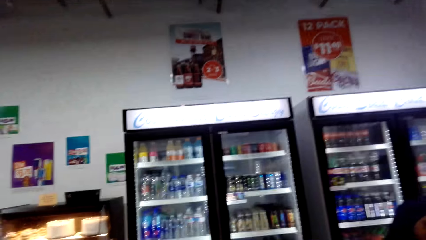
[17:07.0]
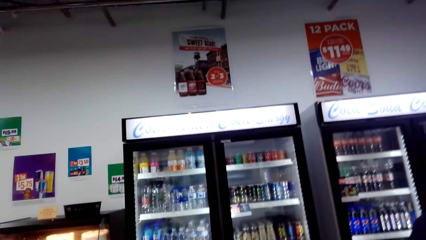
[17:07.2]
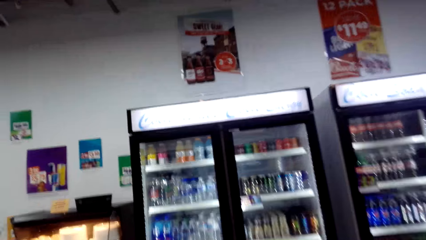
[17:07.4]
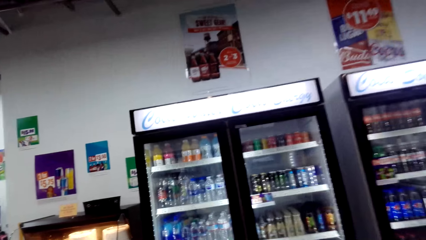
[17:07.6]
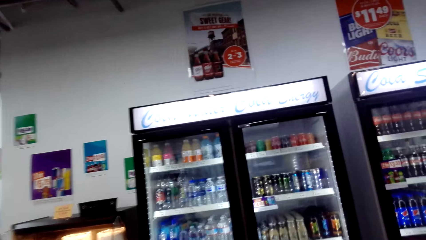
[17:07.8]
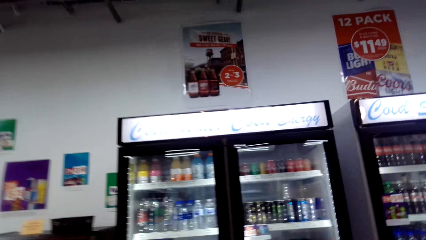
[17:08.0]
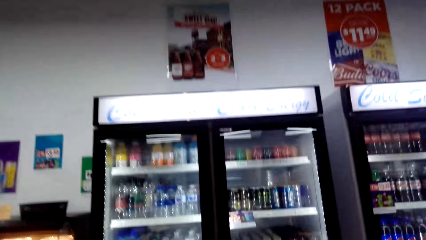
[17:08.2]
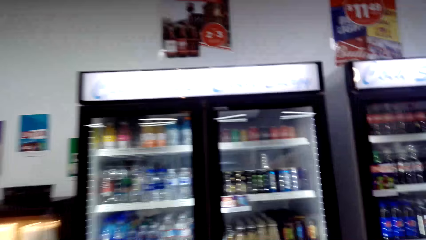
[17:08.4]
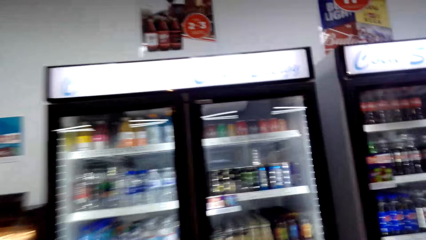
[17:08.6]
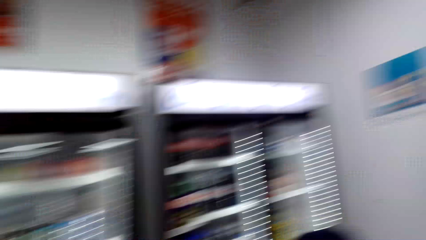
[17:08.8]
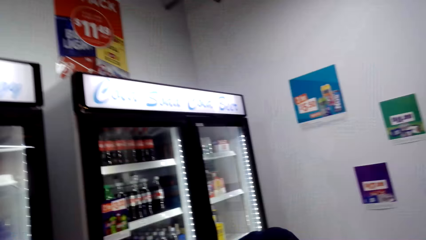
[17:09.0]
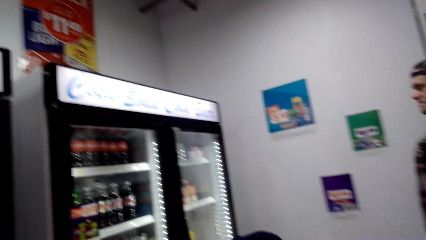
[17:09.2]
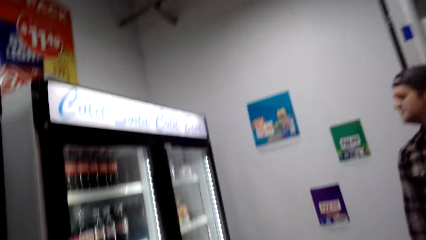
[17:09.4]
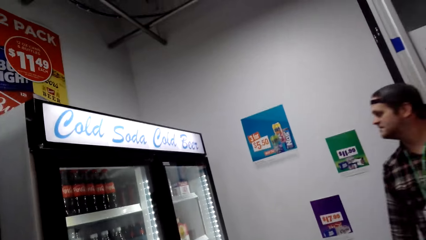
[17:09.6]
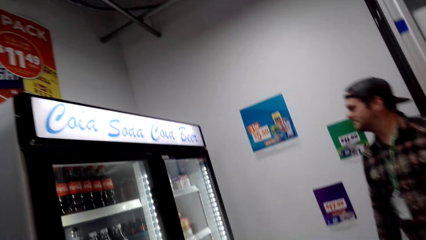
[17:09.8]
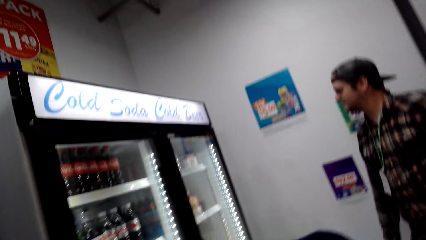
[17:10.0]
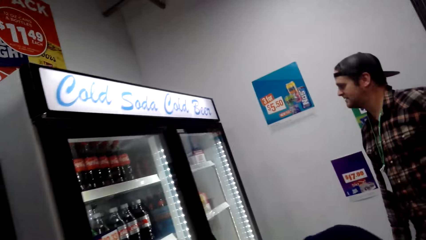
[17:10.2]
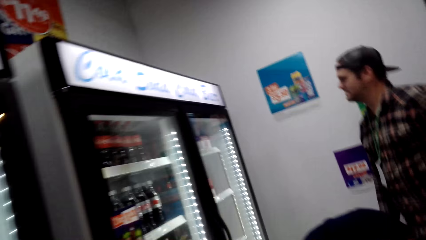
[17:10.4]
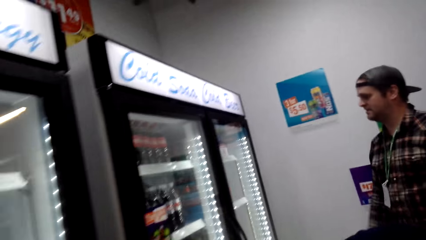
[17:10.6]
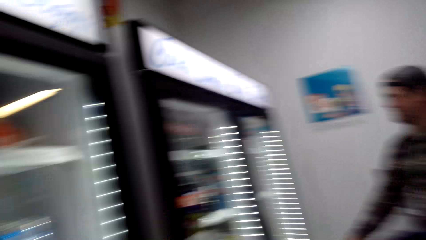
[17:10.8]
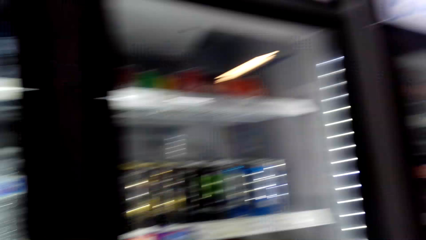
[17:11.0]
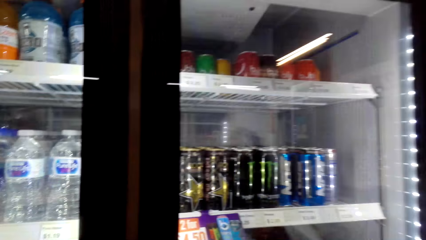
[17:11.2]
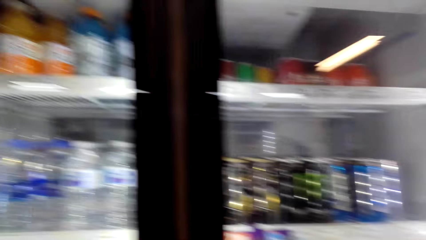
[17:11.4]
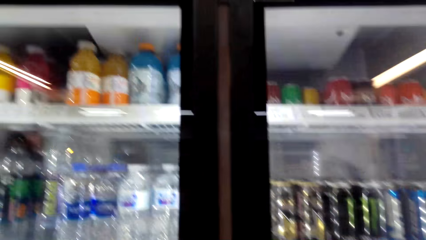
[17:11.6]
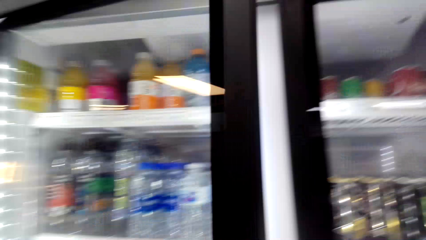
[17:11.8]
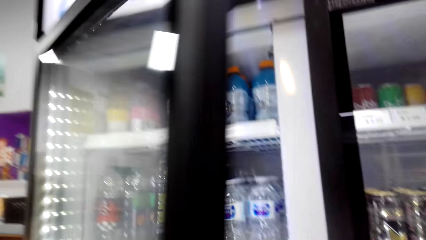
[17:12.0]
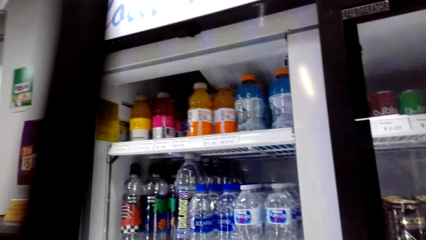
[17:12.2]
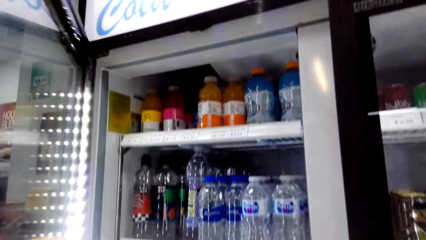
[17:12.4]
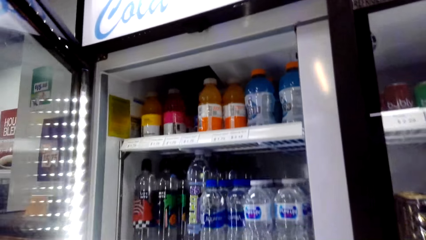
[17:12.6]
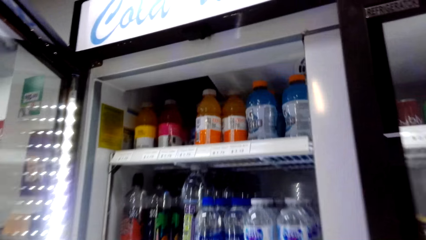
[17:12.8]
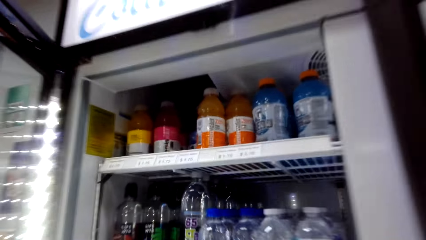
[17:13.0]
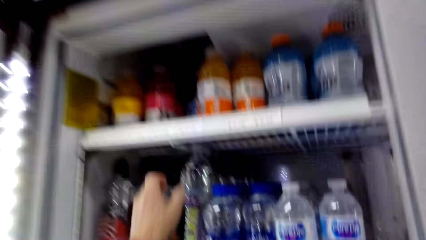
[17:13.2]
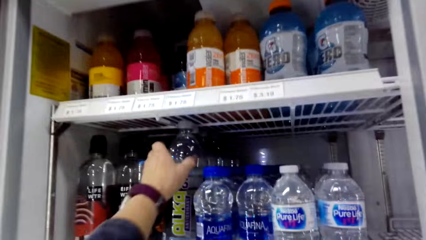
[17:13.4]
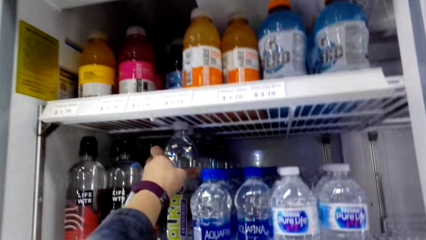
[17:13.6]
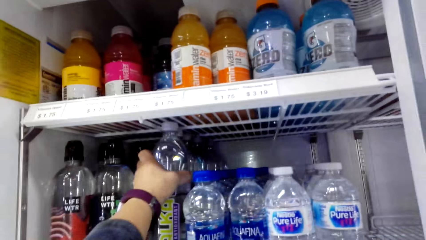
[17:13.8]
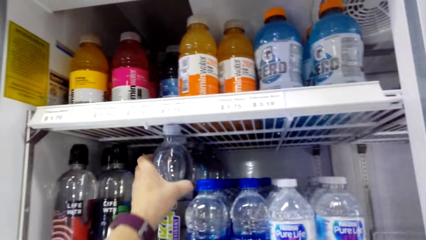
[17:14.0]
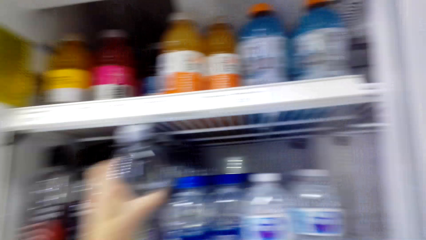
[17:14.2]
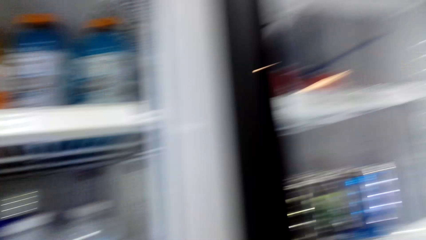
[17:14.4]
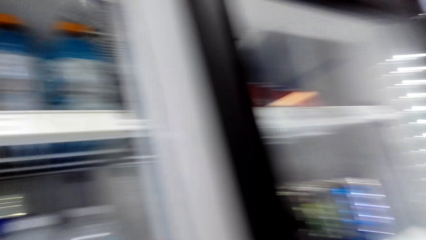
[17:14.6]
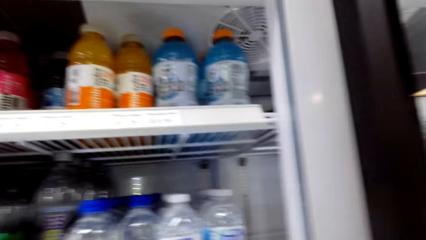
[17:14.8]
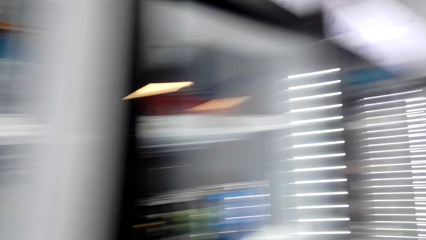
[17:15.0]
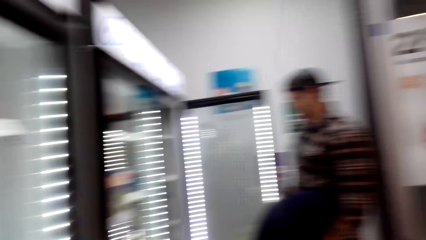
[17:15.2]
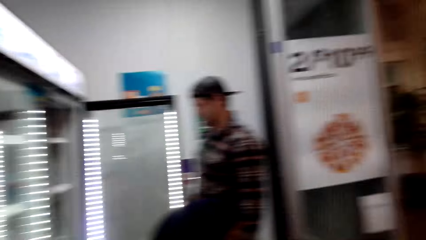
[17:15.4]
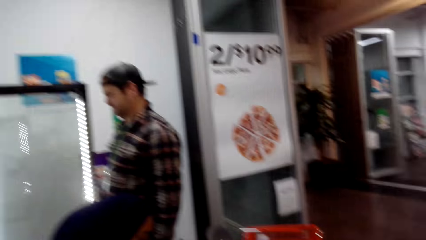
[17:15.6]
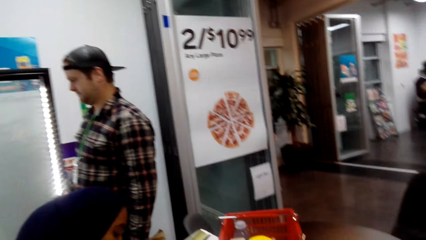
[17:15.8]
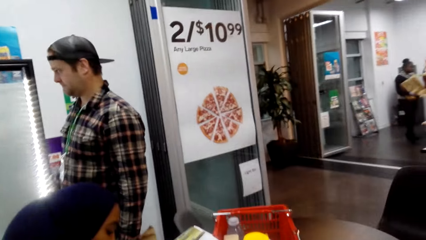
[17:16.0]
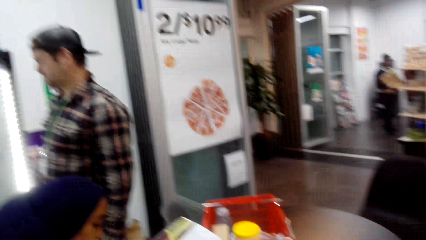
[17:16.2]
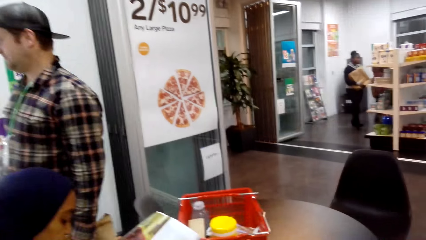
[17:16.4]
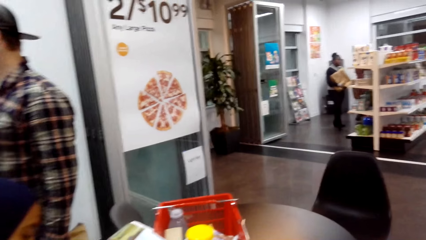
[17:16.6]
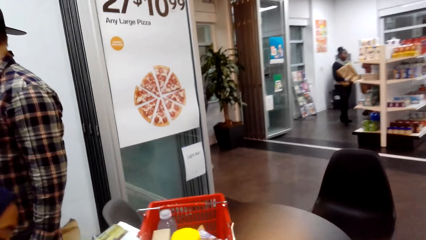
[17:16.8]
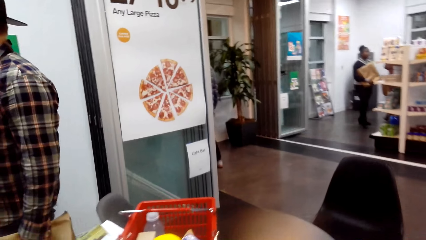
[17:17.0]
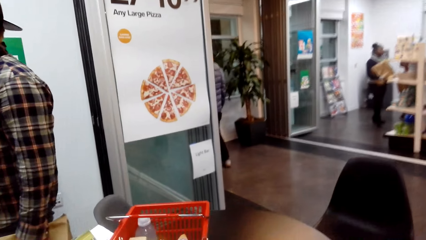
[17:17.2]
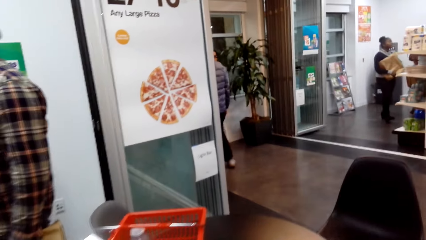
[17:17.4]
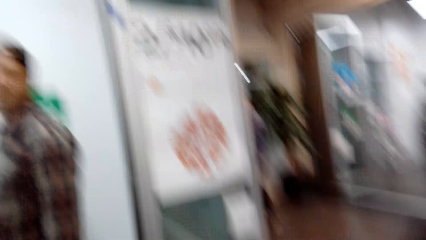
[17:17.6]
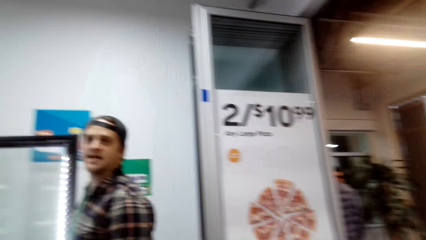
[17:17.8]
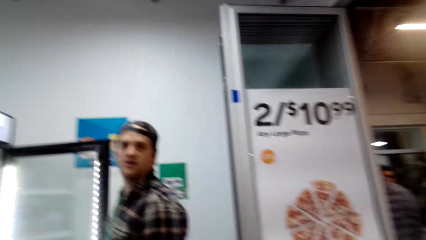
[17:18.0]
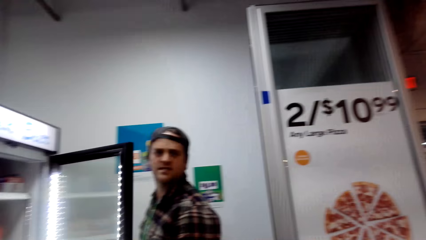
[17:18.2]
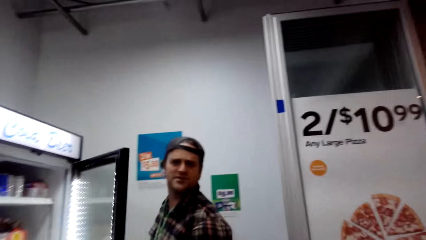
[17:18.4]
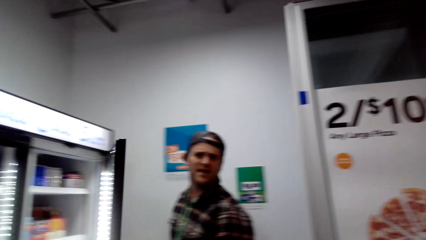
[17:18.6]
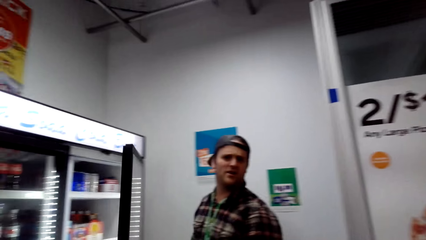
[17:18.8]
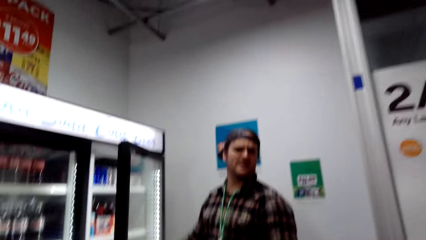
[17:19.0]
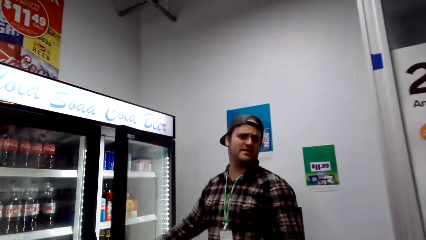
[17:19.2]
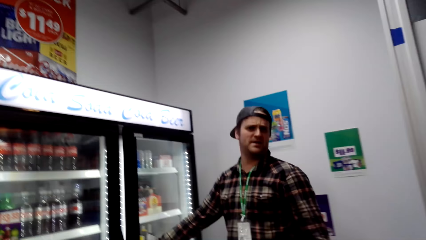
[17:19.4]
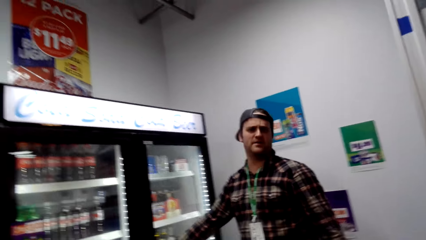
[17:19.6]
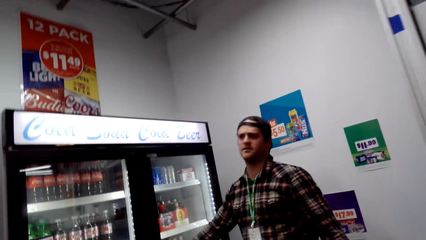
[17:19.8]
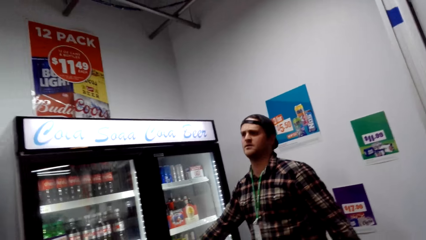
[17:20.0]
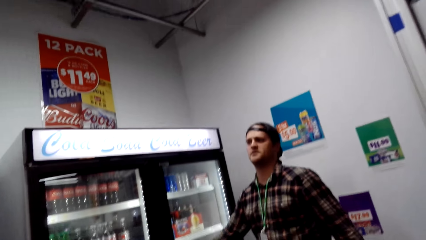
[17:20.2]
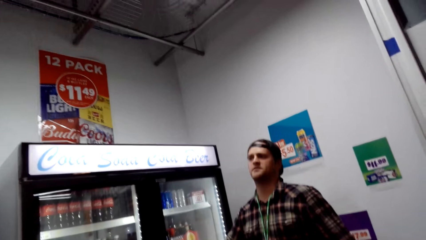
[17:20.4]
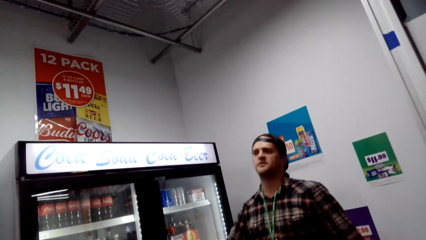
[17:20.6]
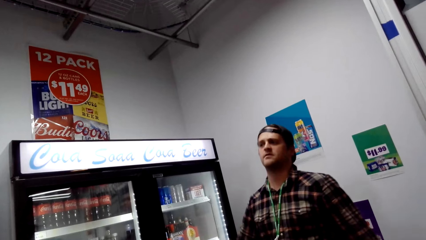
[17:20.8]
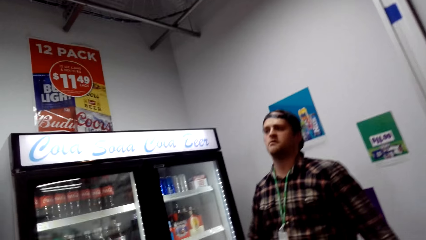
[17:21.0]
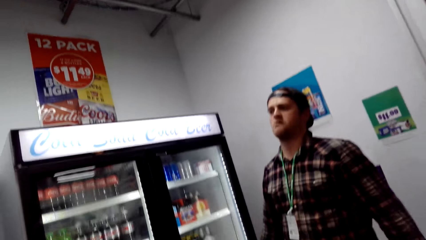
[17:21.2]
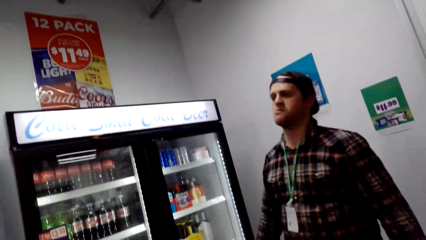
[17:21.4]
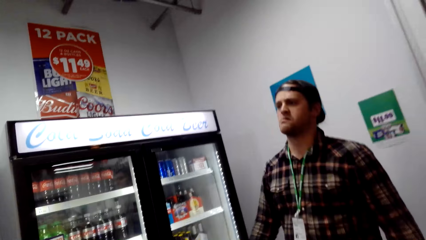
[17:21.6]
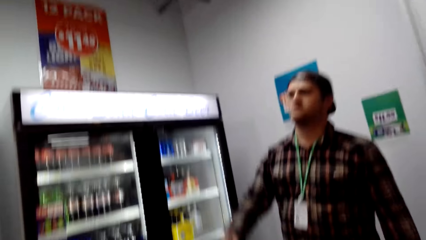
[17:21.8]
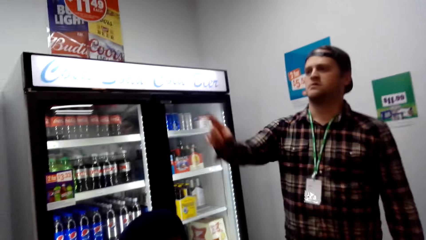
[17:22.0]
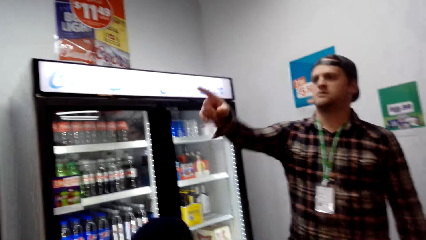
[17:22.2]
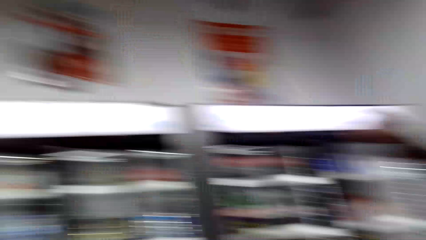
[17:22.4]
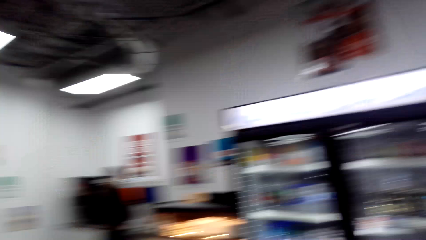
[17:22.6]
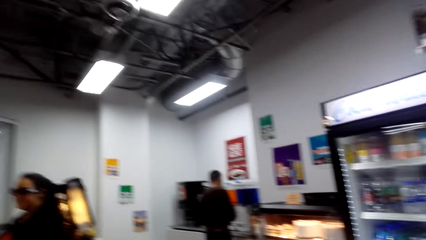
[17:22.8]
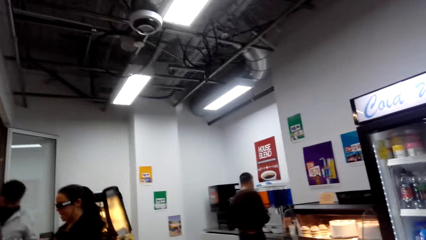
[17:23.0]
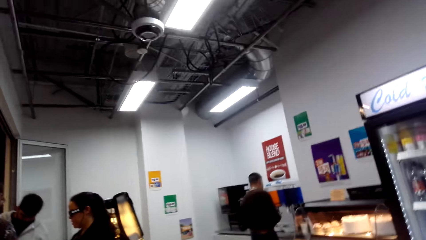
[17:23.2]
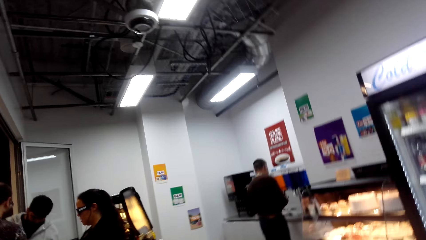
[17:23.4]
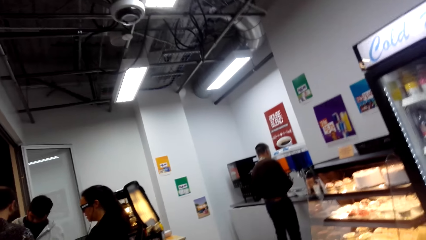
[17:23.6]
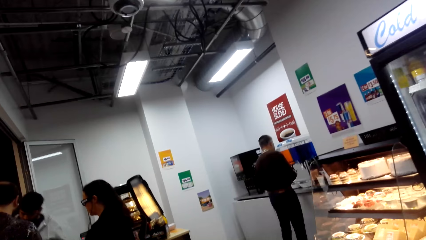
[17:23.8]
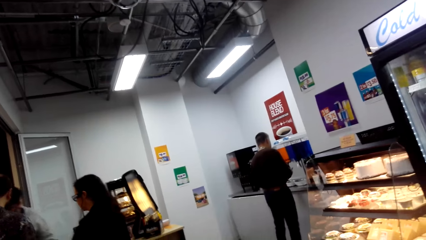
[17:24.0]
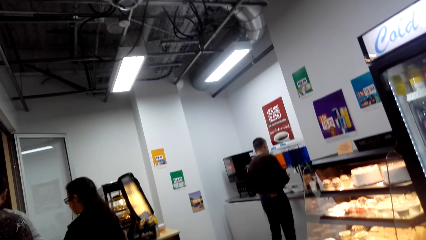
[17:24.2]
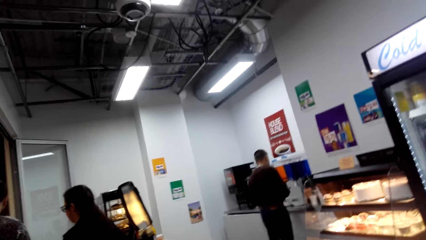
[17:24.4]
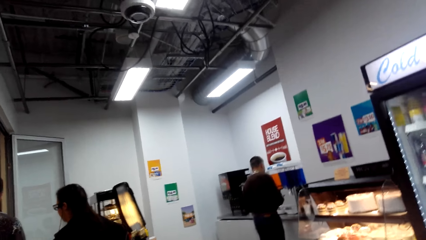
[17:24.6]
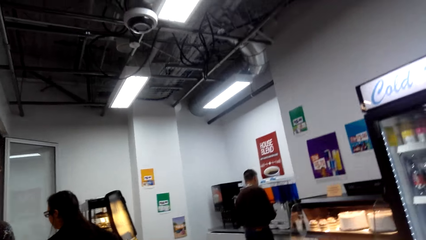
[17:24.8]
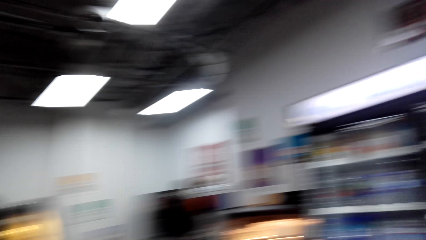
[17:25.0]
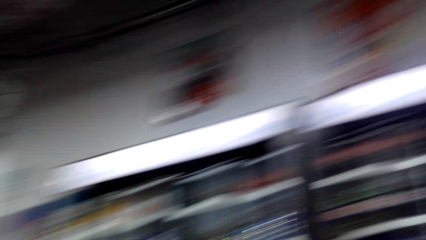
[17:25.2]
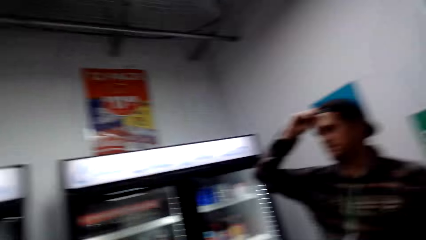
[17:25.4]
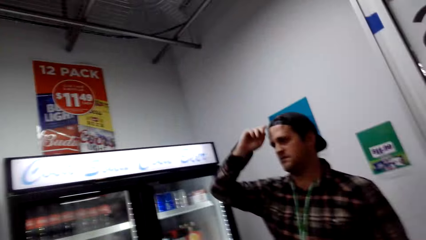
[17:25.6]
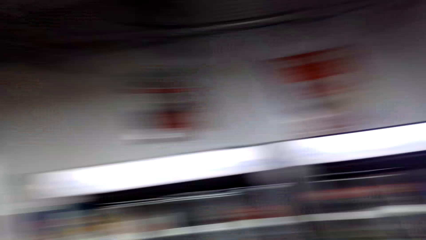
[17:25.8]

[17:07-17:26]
The camera wearer looks at the fridge. A man walks around. The camera wearer opens the fridge. They pick up the water bottle. They close the fridge and walk around. The man closes the fridge. The camera wearer looks around. The man points fingers. The camera wearer looks around.
